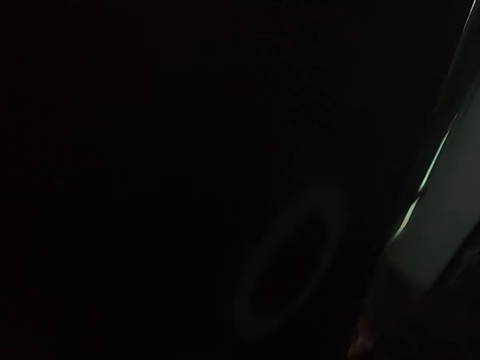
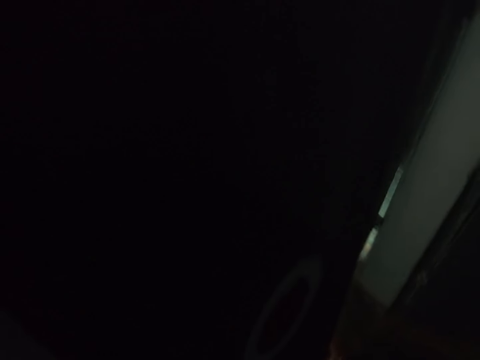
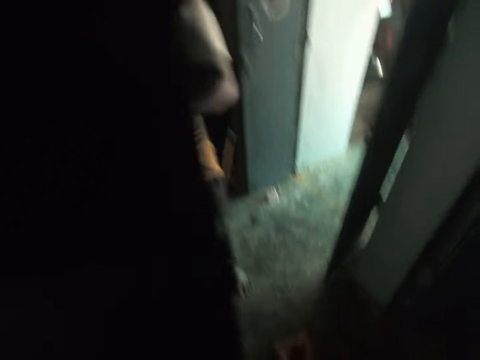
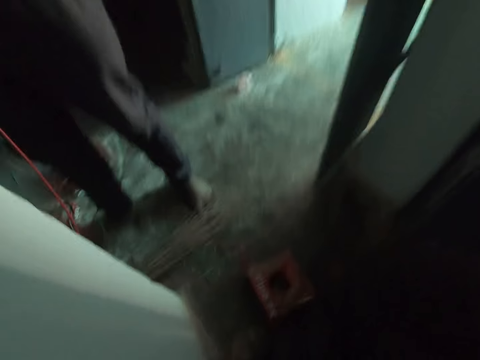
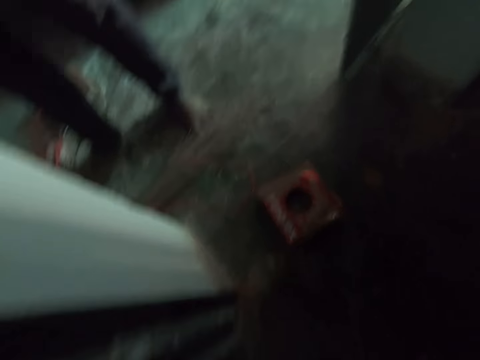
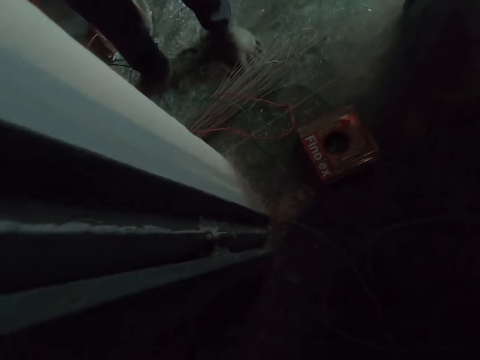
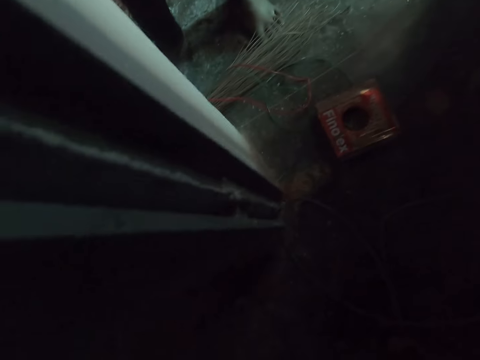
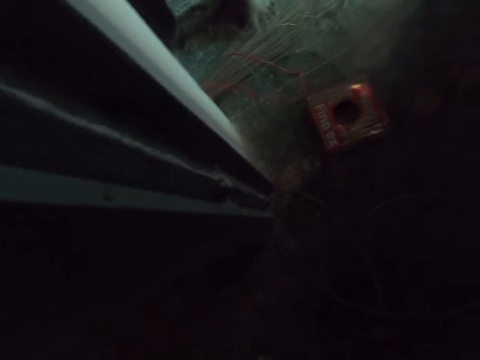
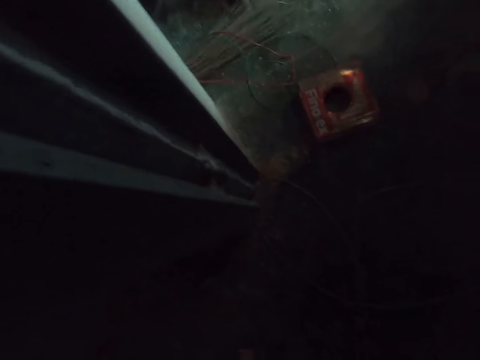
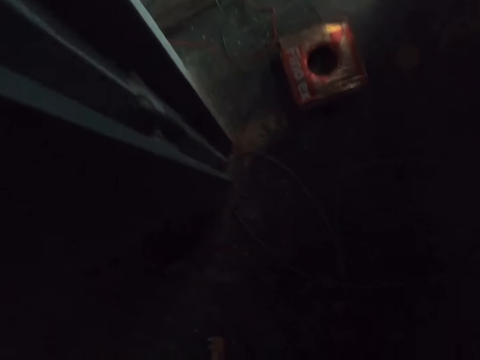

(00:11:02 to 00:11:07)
The camera wearer looks around.

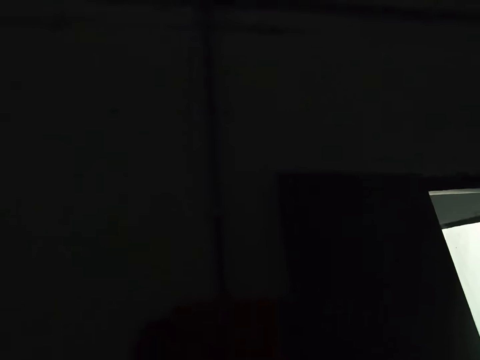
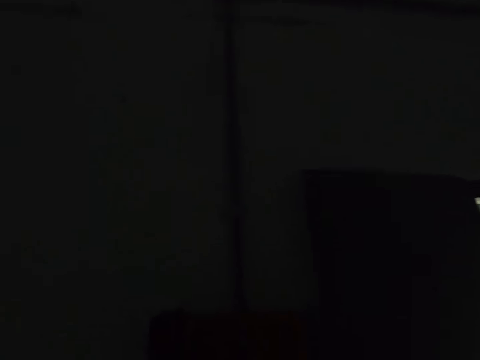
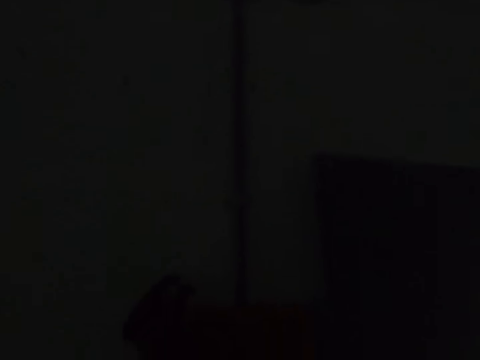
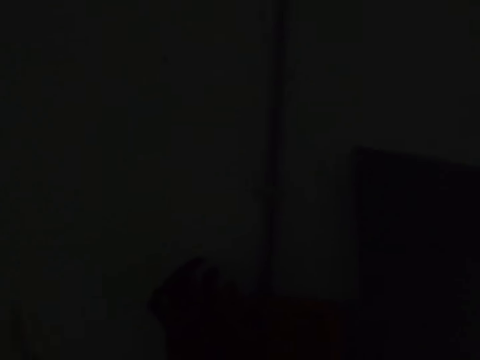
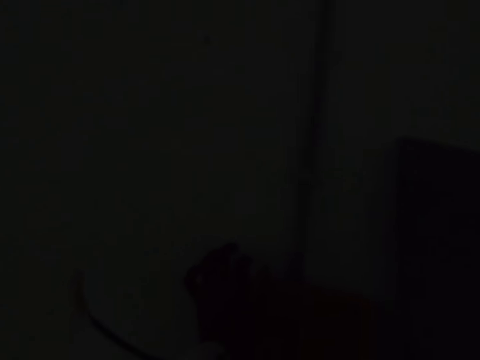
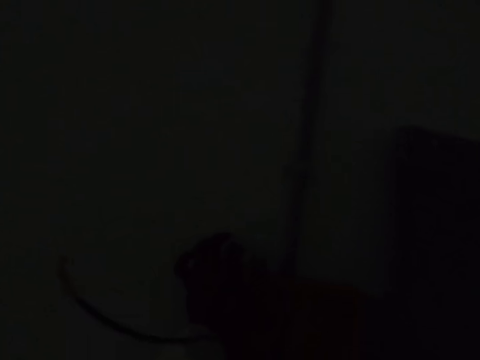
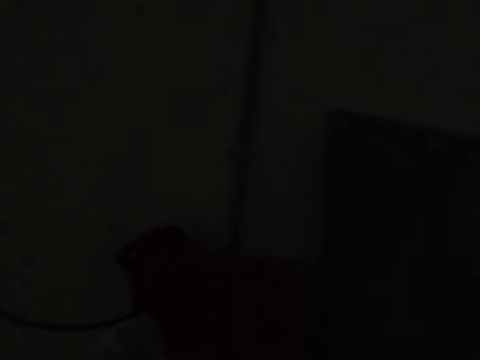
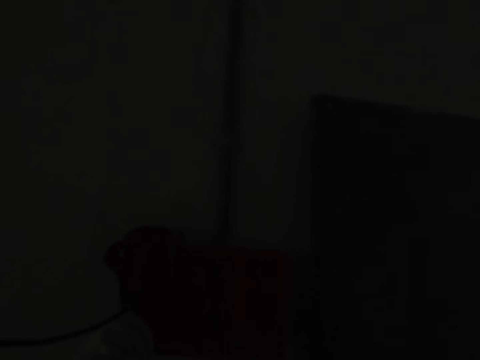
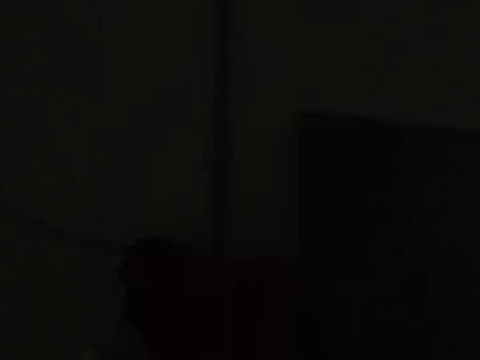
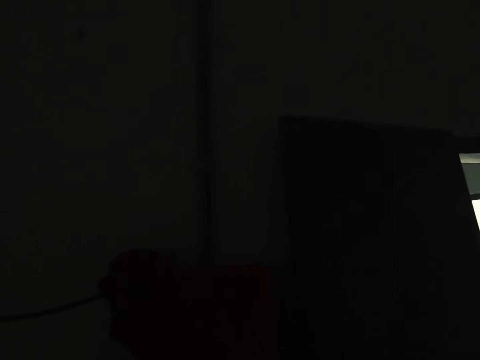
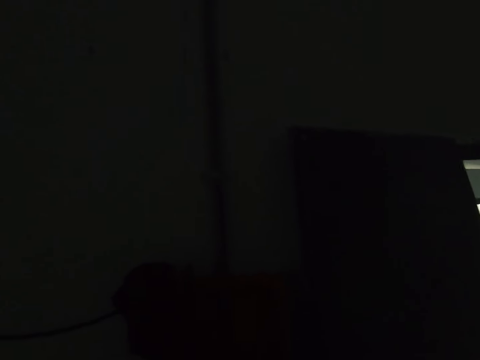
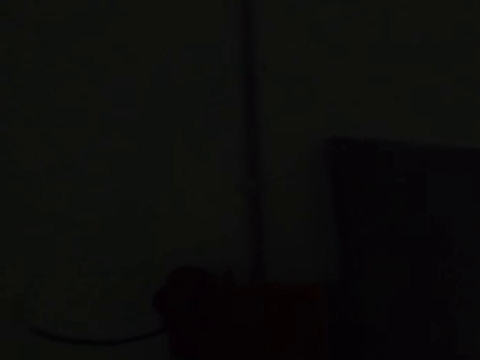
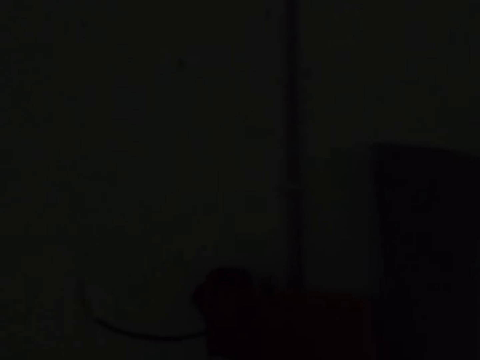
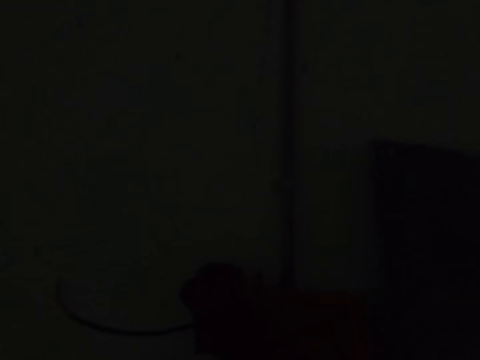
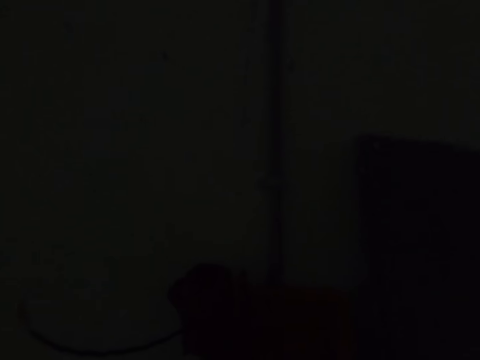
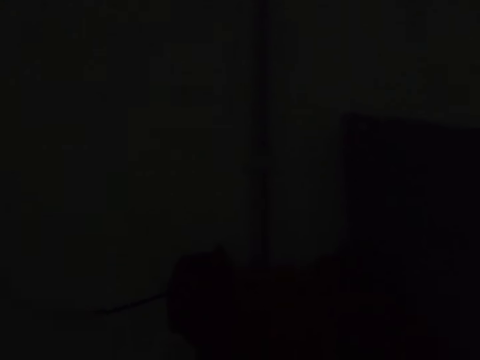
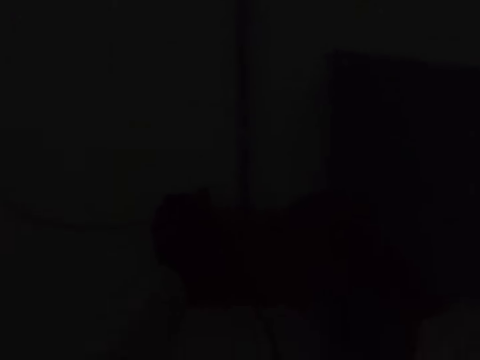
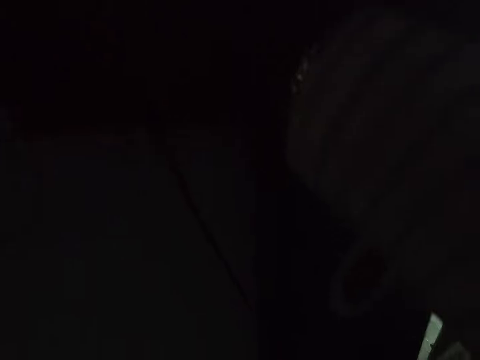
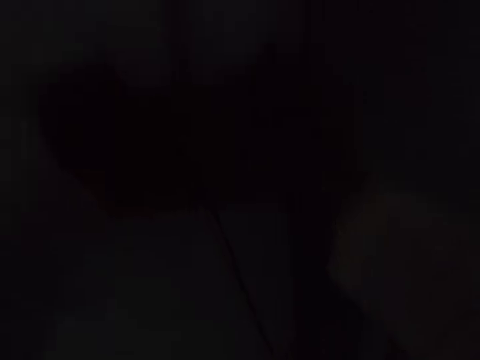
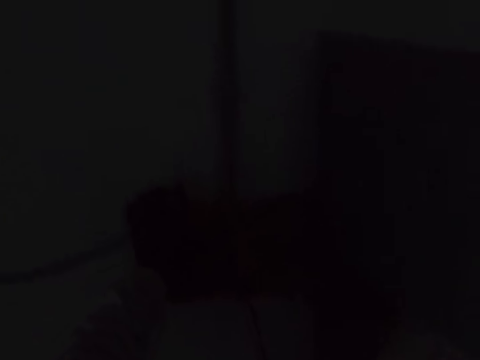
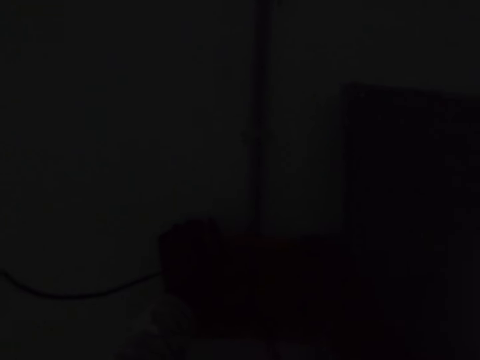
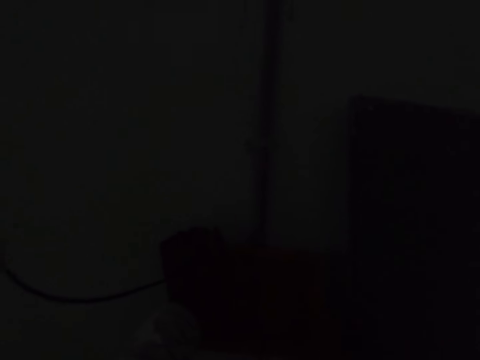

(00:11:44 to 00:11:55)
The camera wearer holds a meter box.

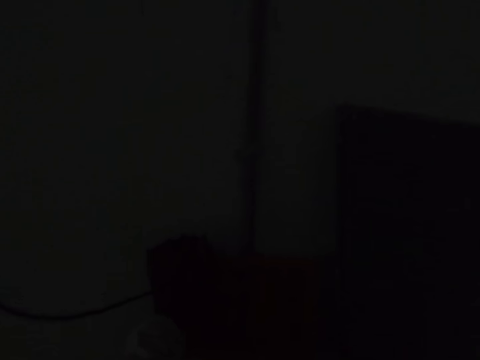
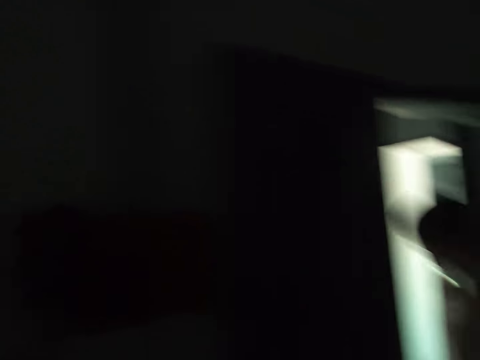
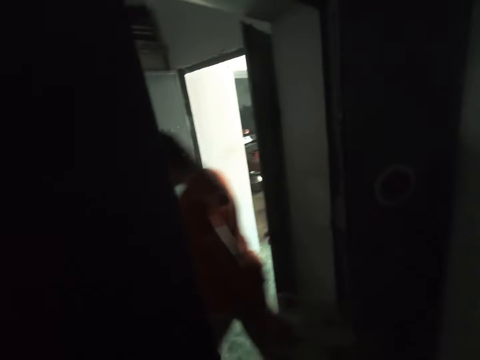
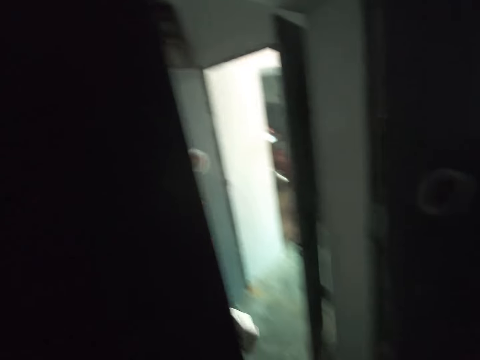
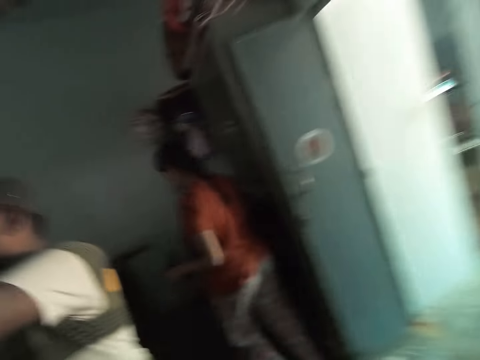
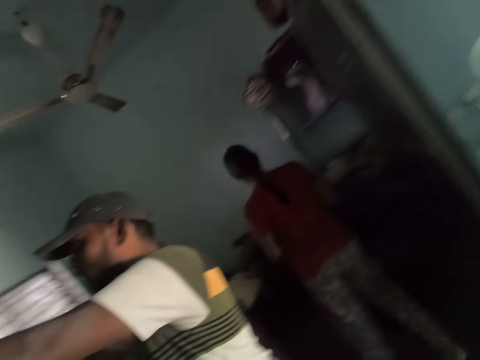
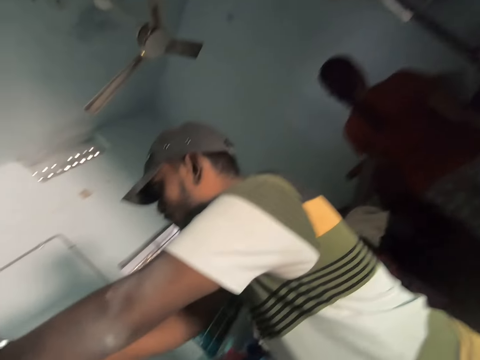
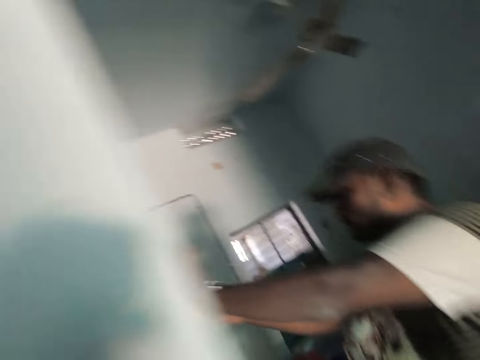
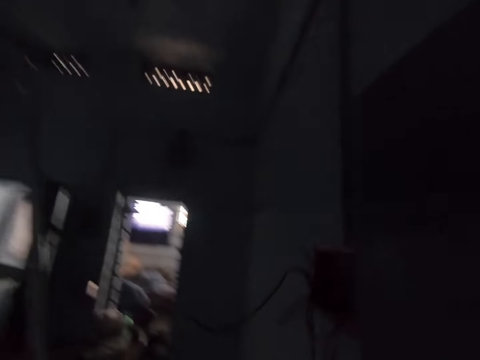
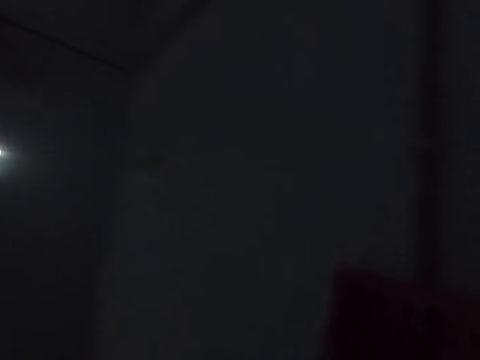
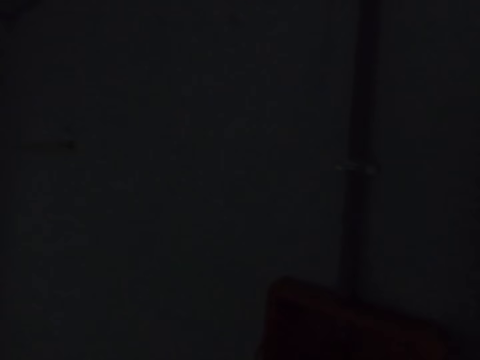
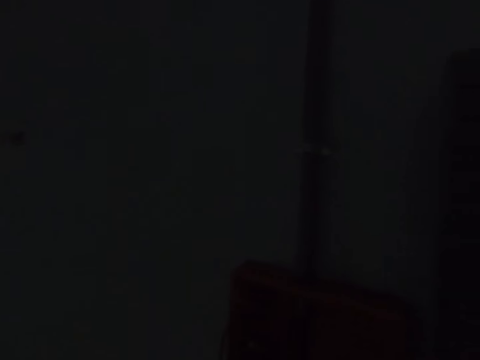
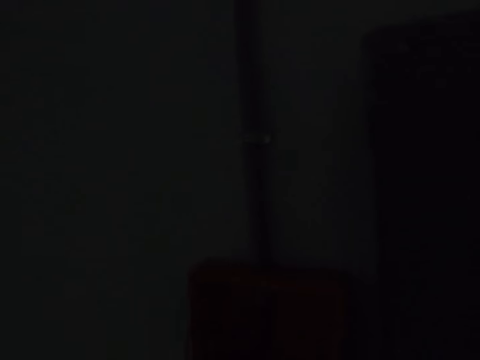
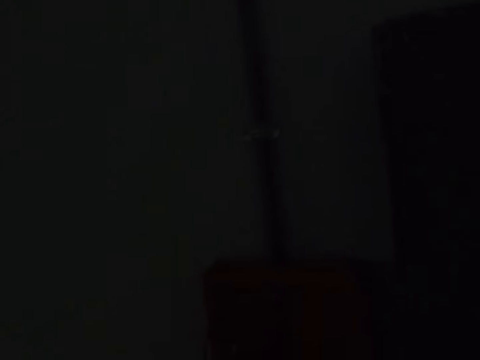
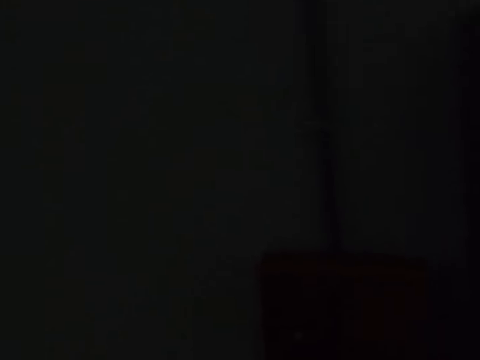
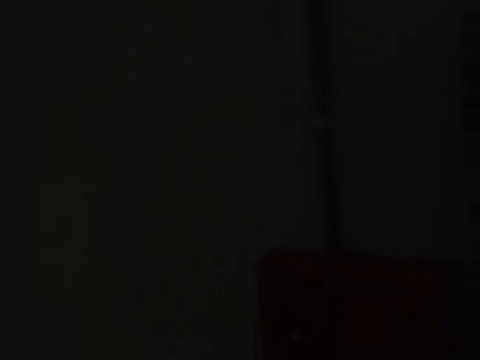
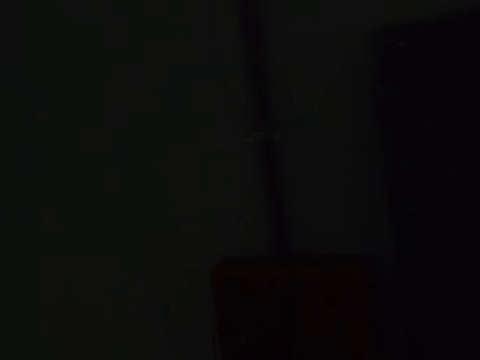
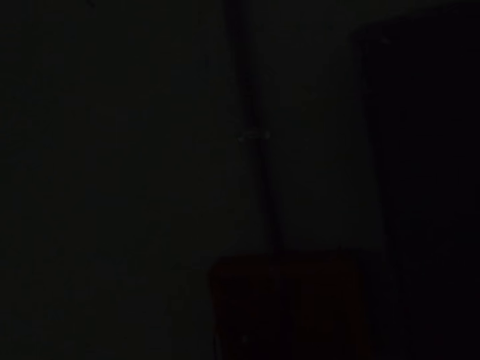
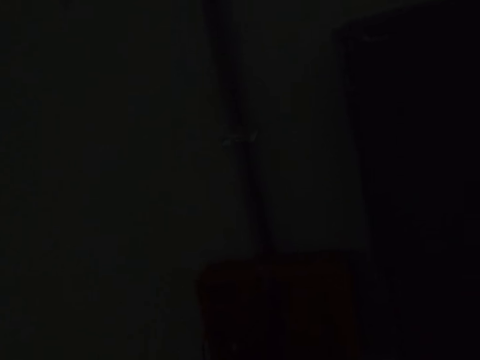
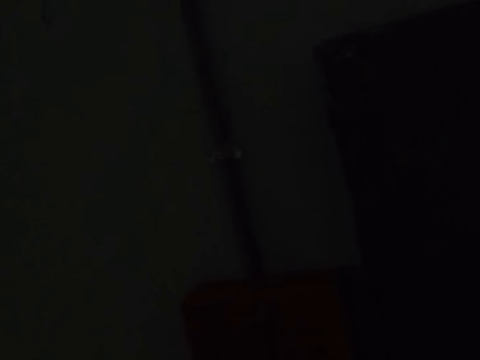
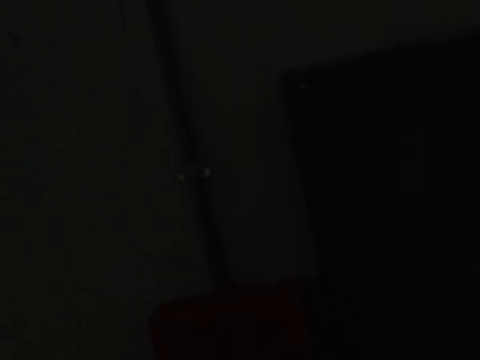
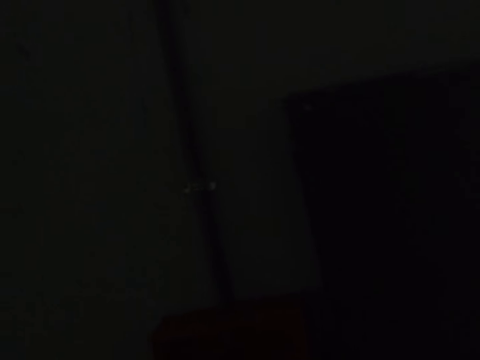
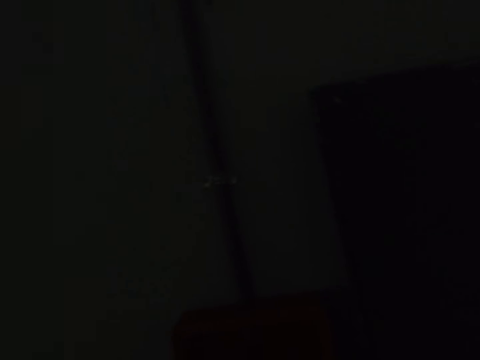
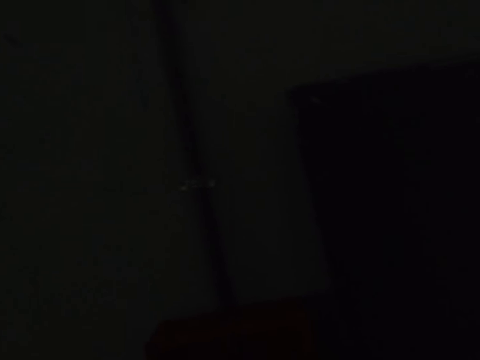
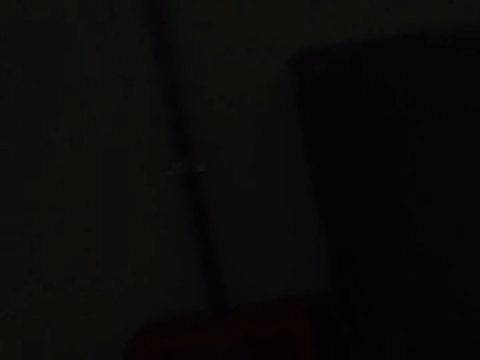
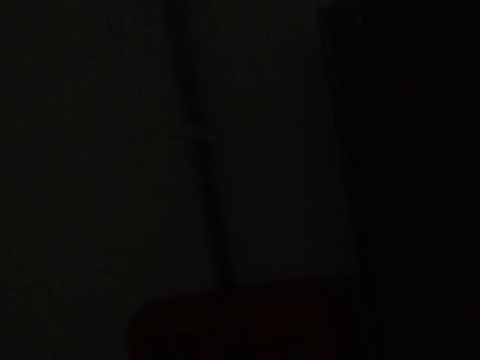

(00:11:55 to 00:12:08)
The camera wearer walks on the floor. They look around.
